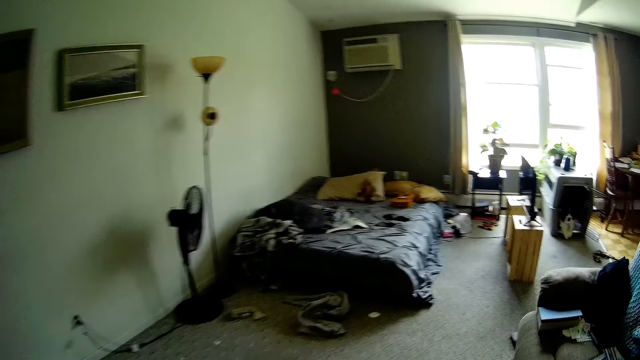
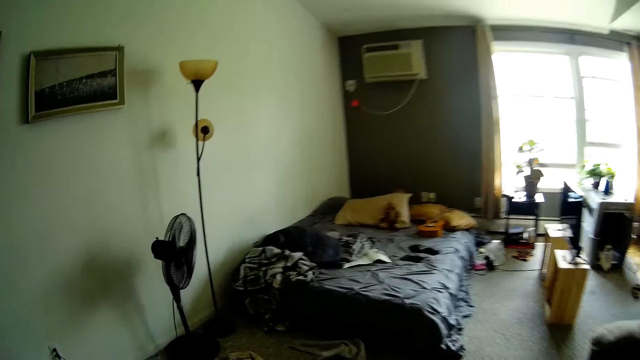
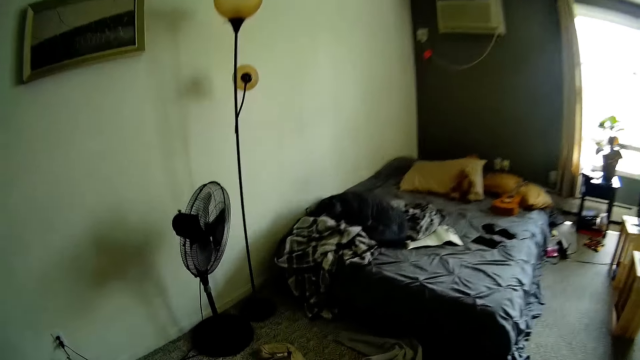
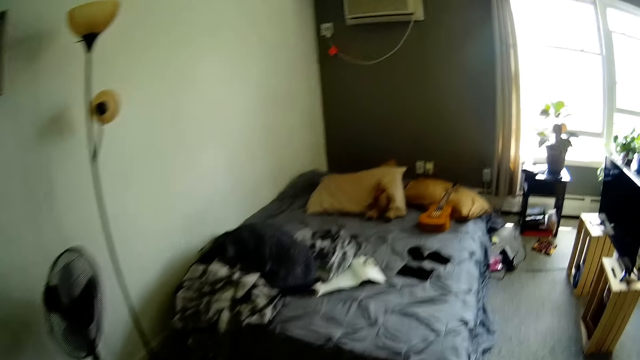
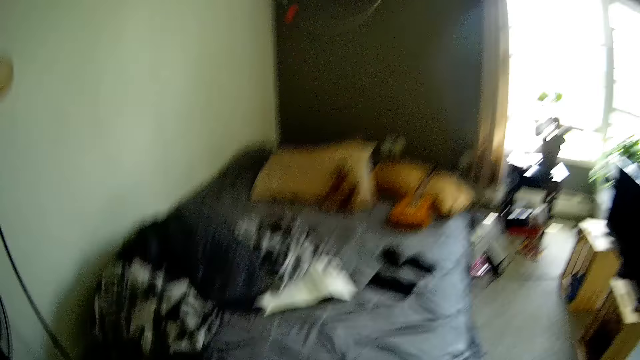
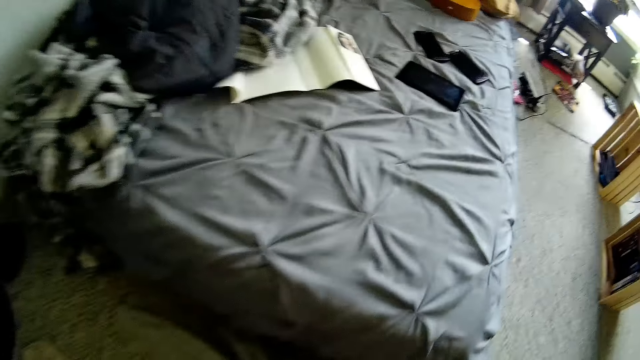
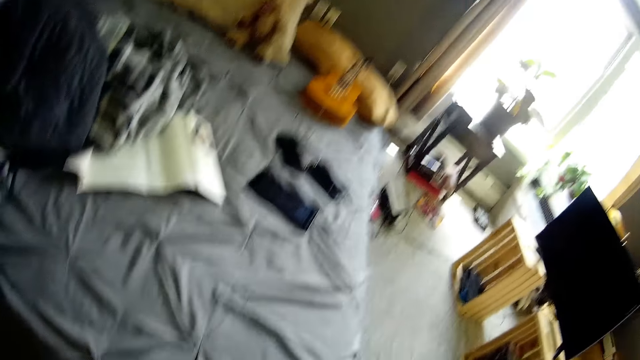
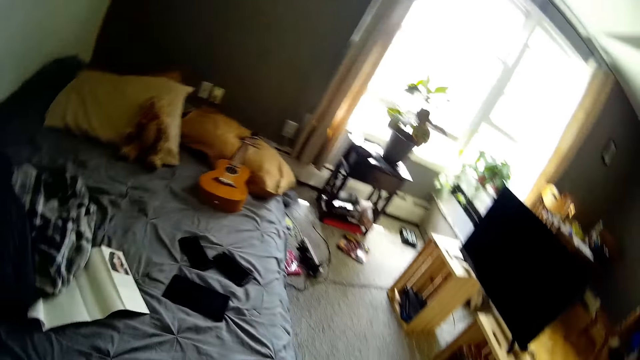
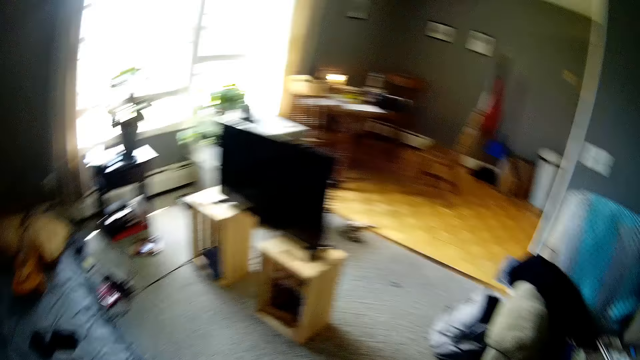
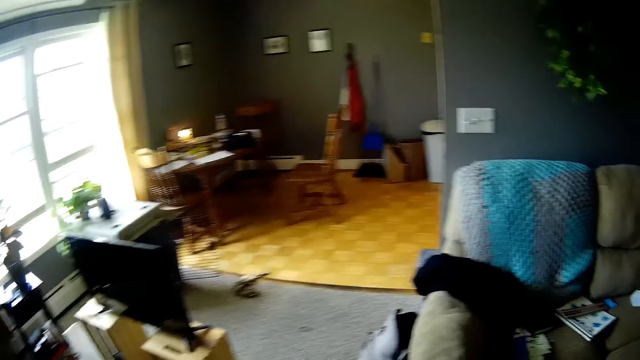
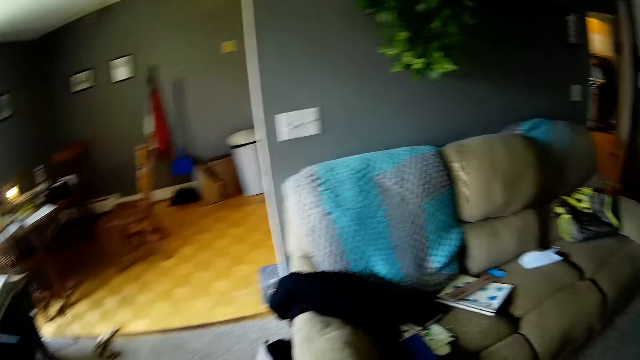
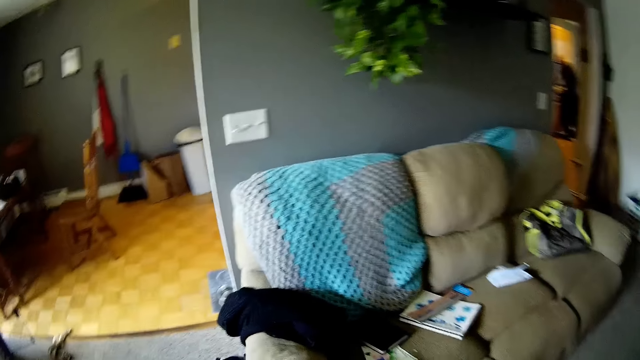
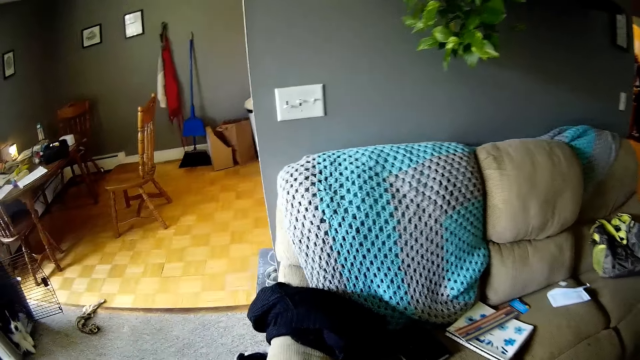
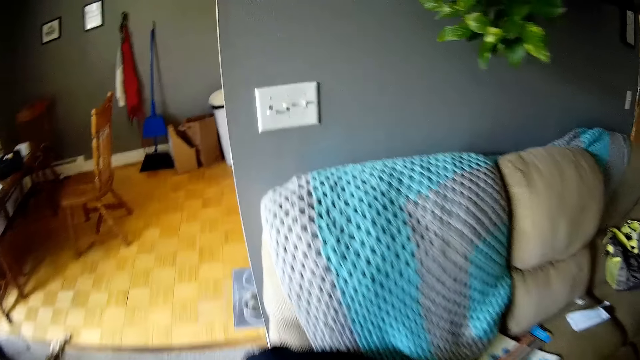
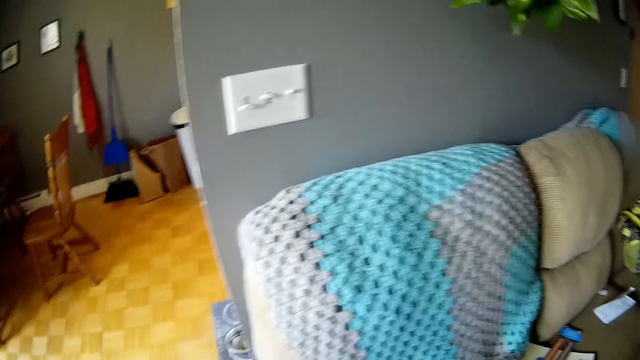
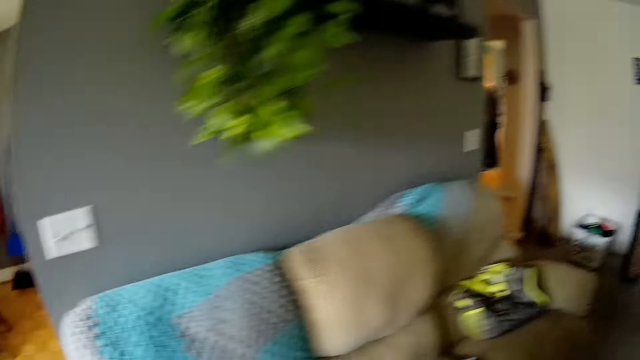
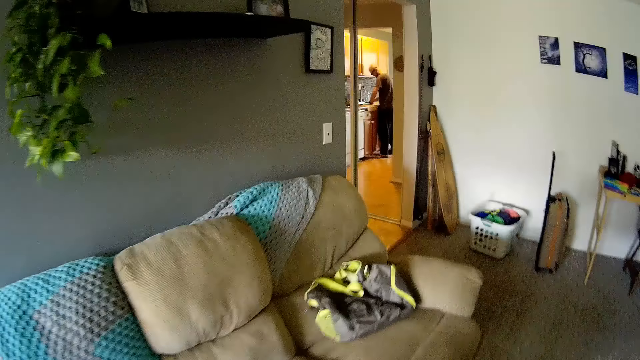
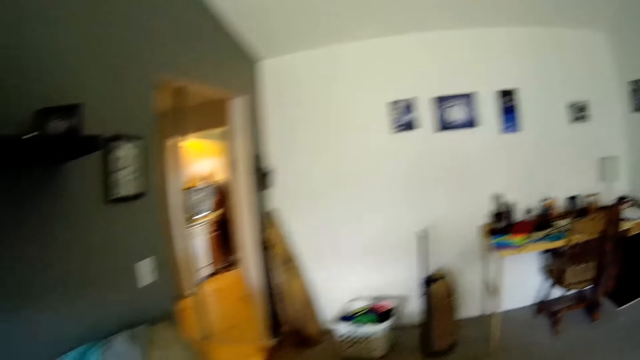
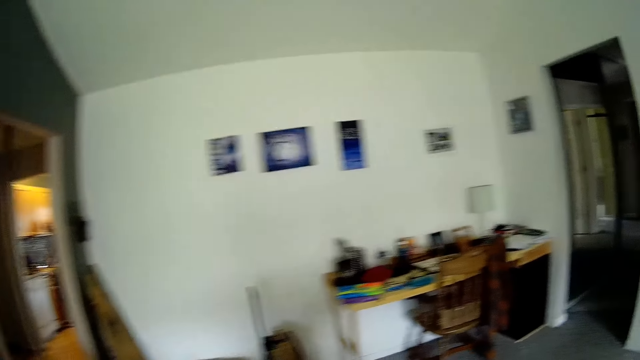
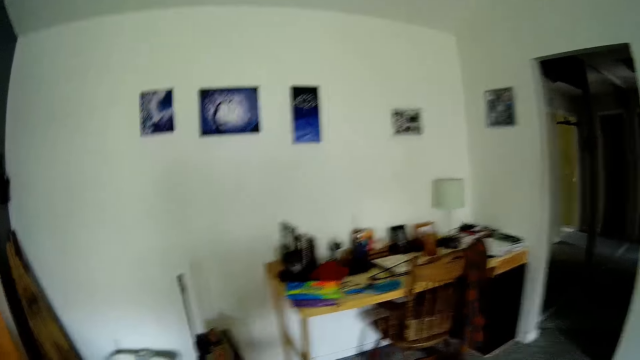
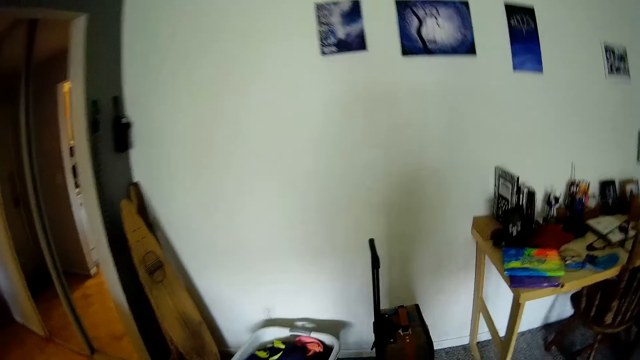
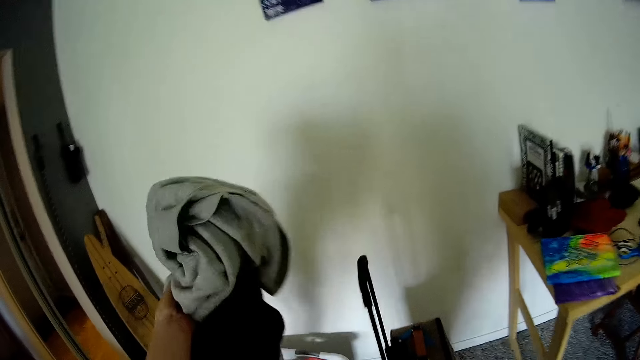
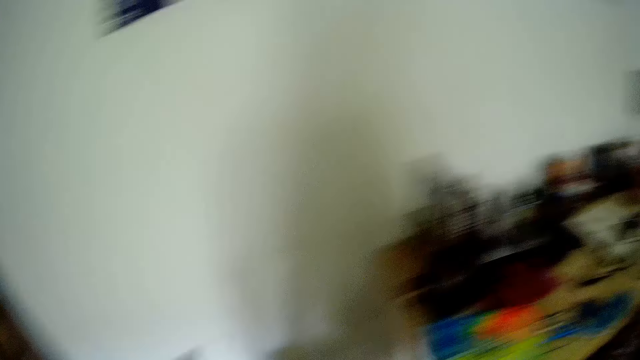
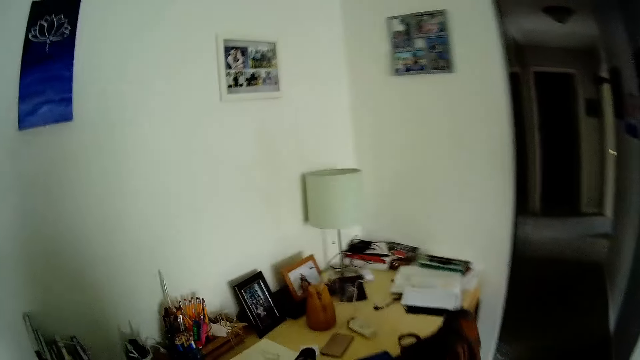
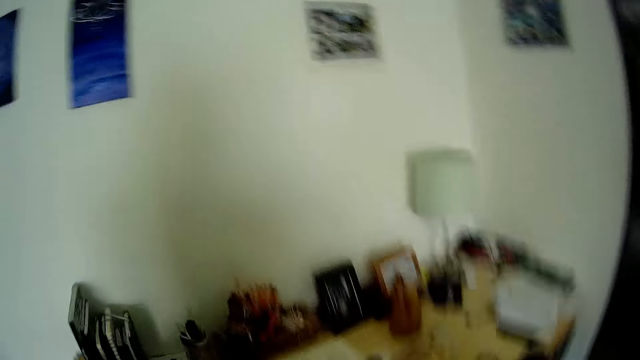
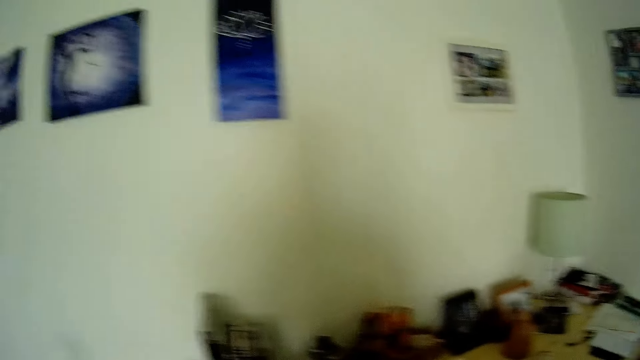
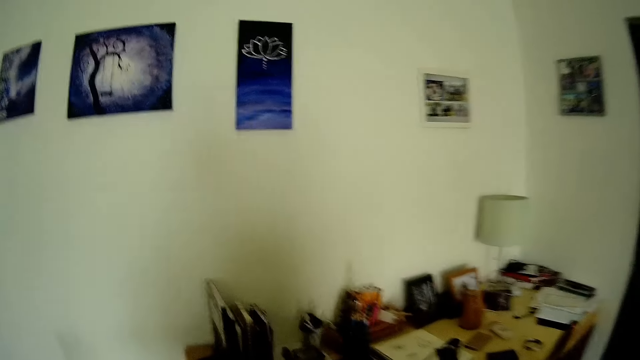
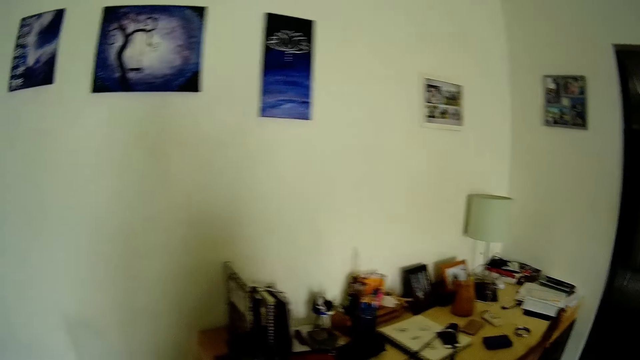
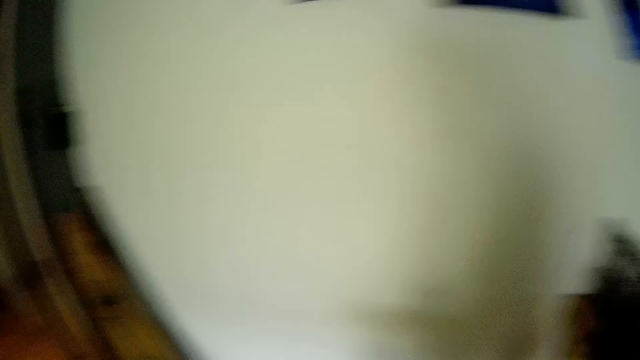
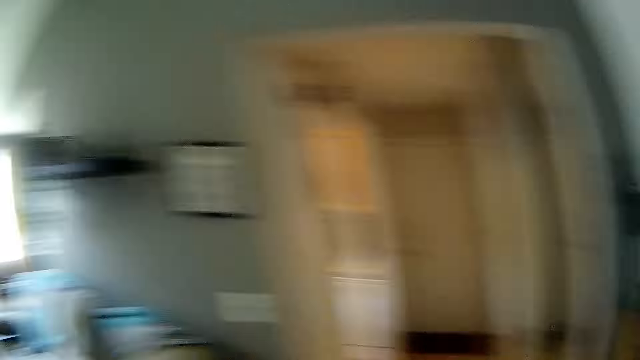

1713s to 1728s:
The camera wearer looks at the bed. She throws a pile of cloth in a basket with her right hand. She drops the cloth.

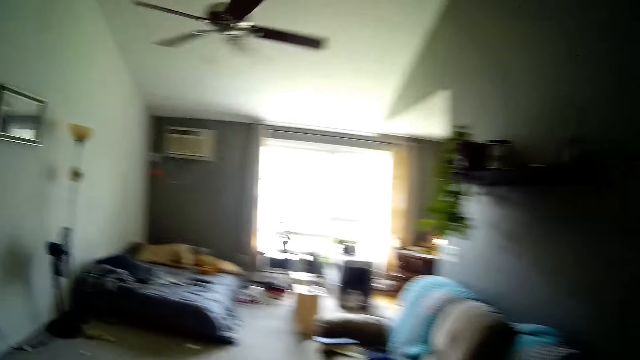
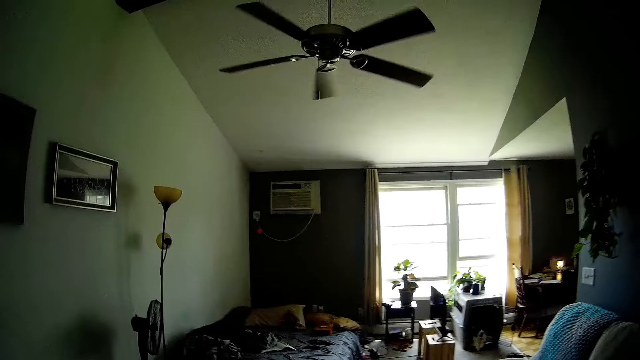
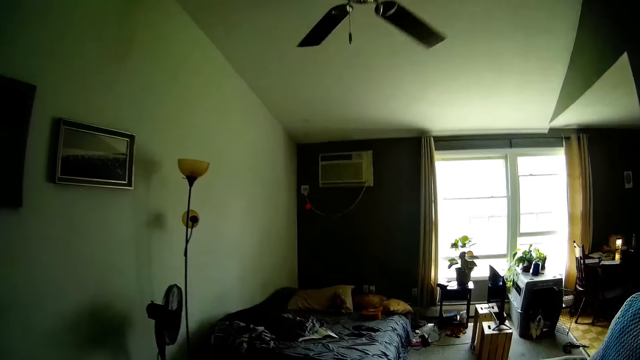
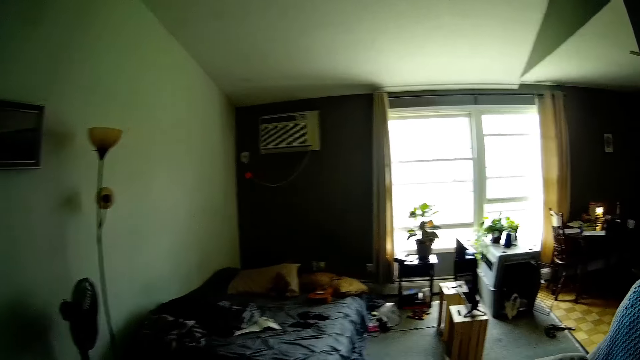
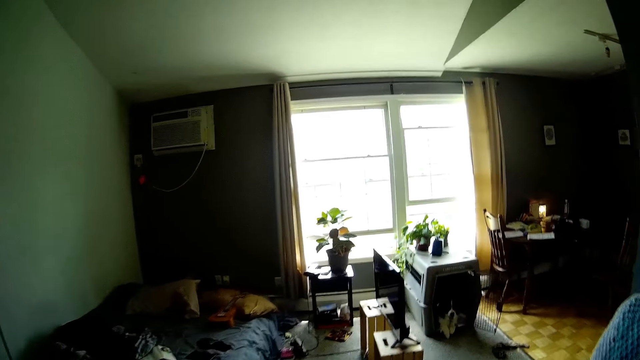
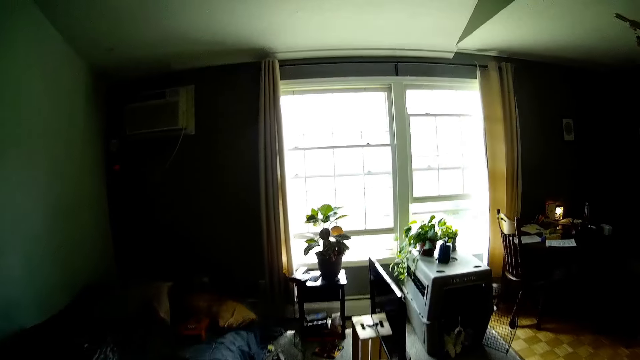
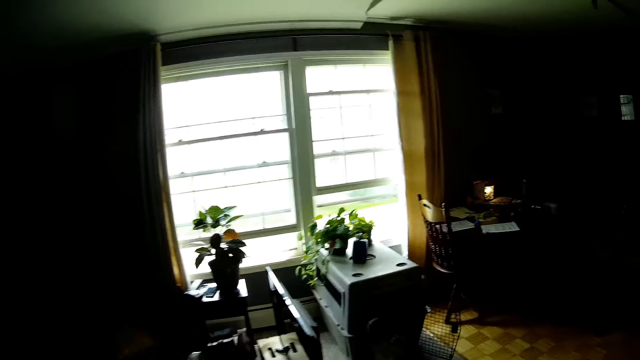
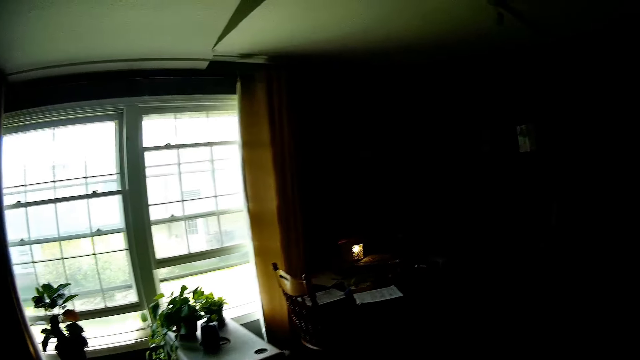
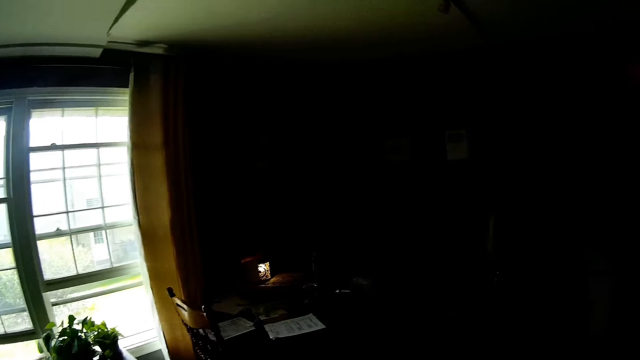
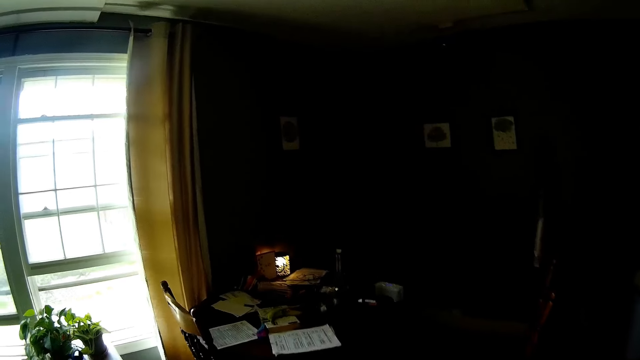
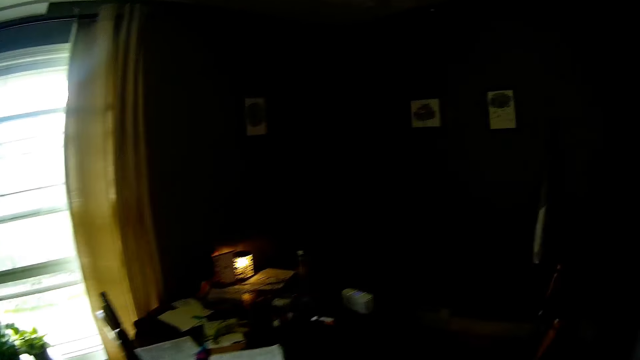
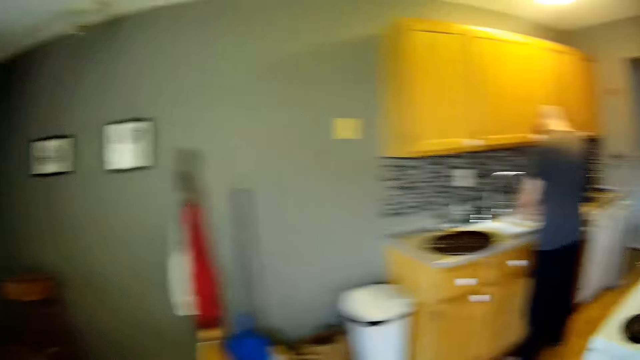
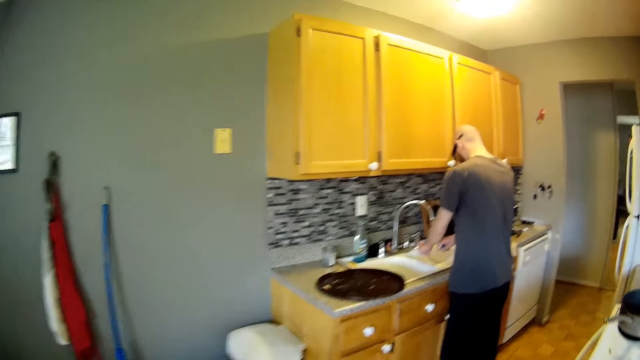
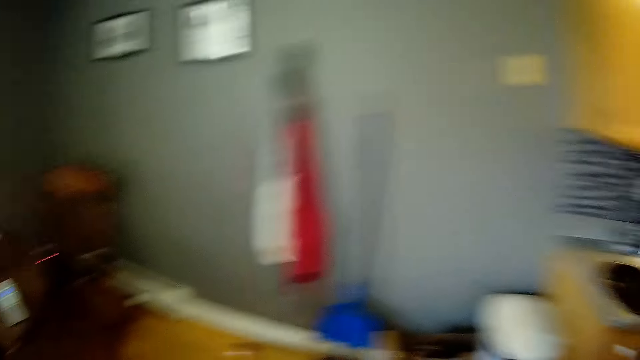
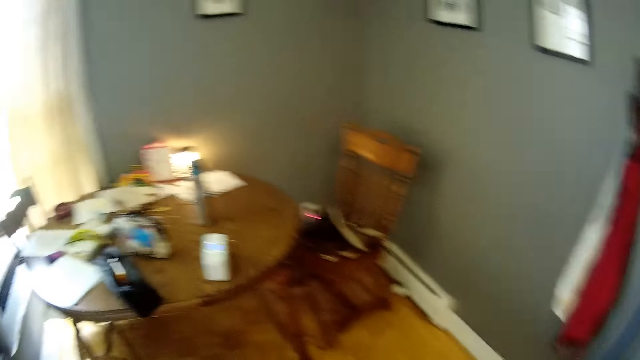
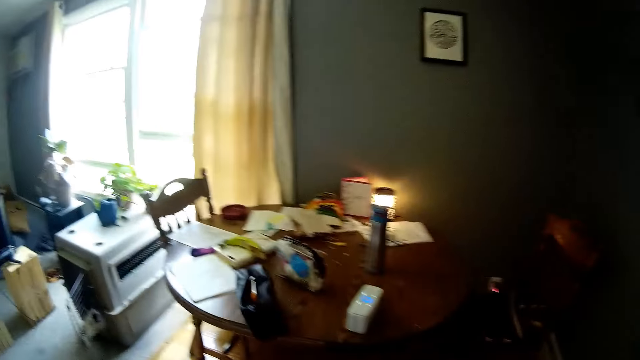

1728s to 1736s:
The camera wearer walks into the kitchen from the bedroom.
